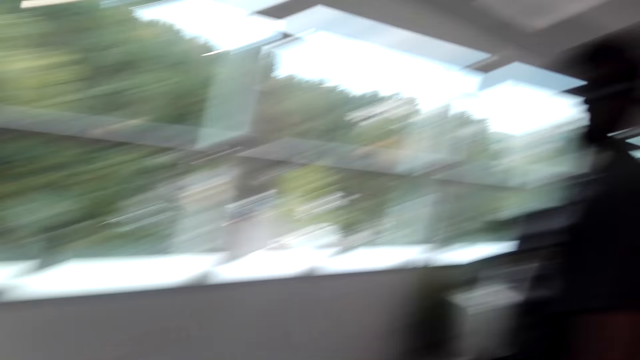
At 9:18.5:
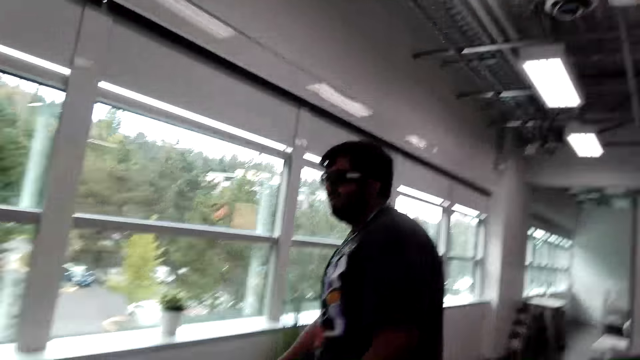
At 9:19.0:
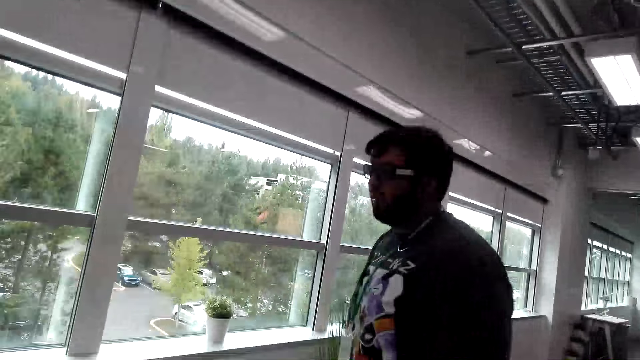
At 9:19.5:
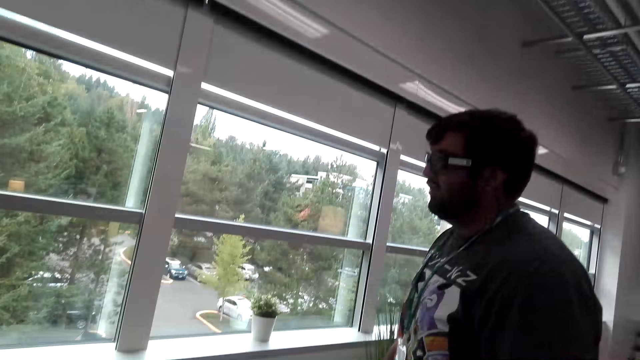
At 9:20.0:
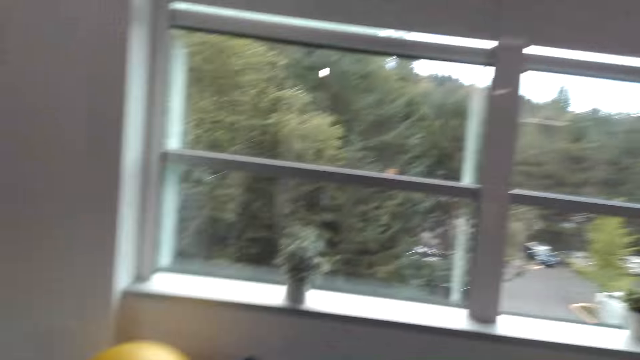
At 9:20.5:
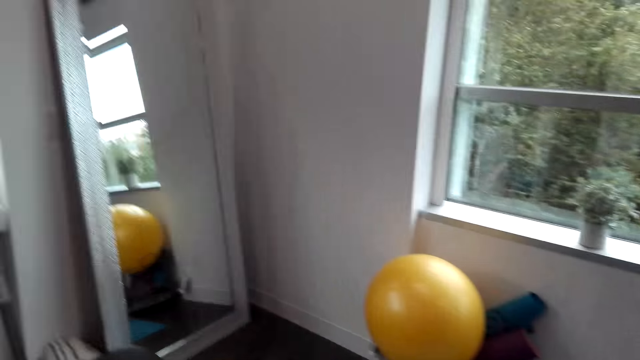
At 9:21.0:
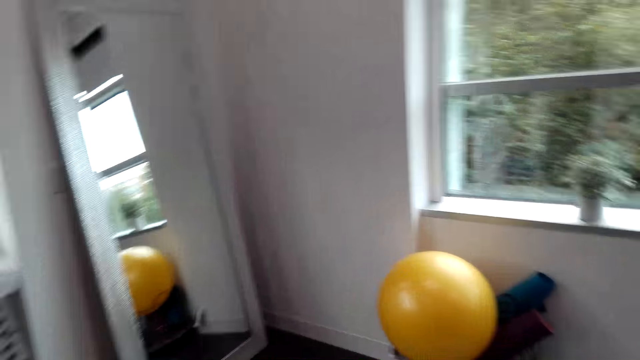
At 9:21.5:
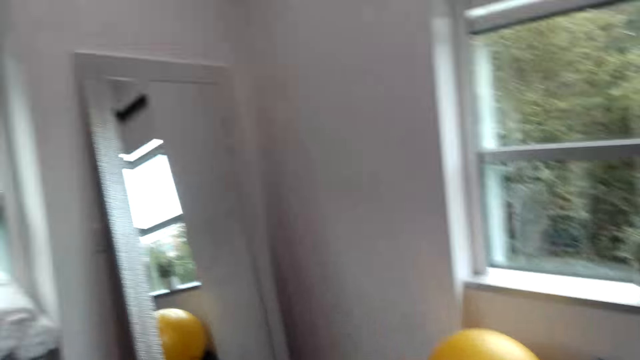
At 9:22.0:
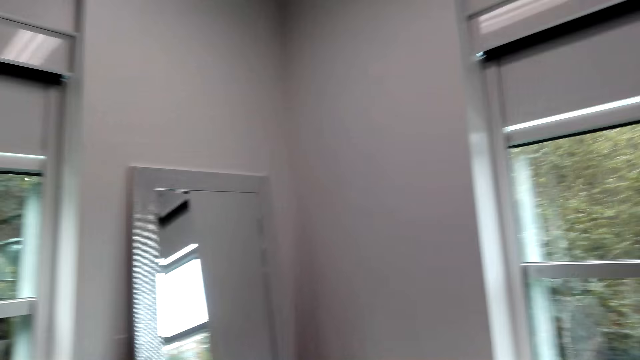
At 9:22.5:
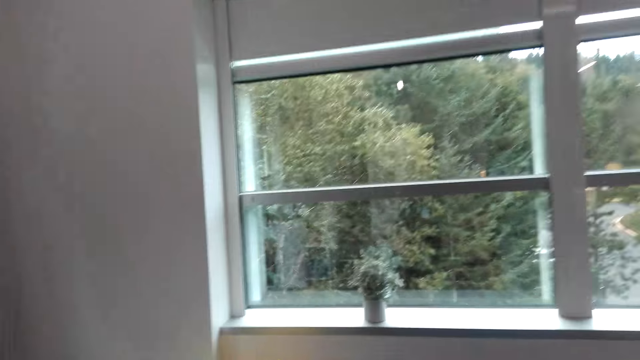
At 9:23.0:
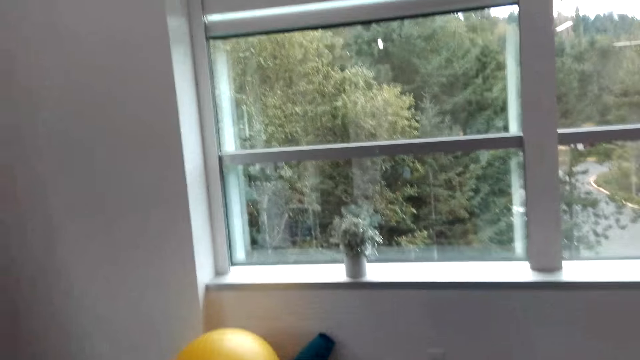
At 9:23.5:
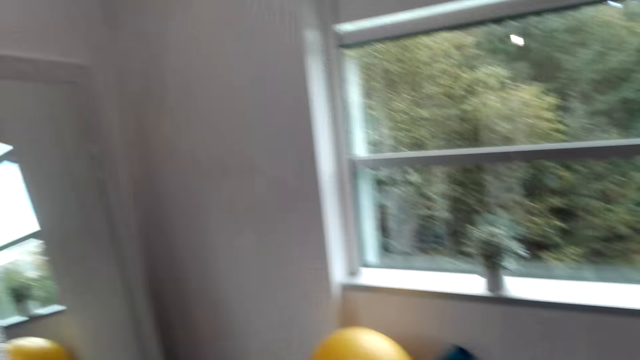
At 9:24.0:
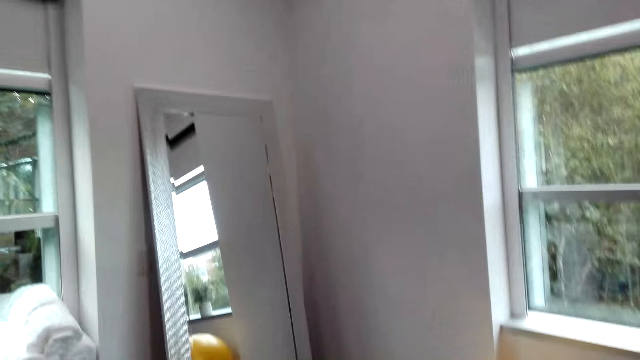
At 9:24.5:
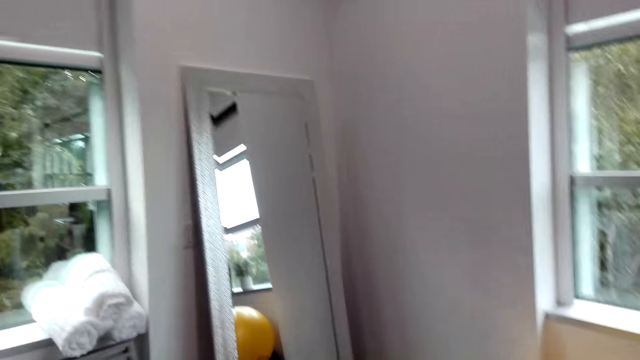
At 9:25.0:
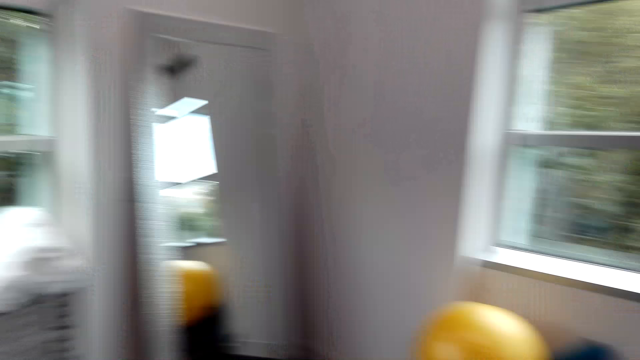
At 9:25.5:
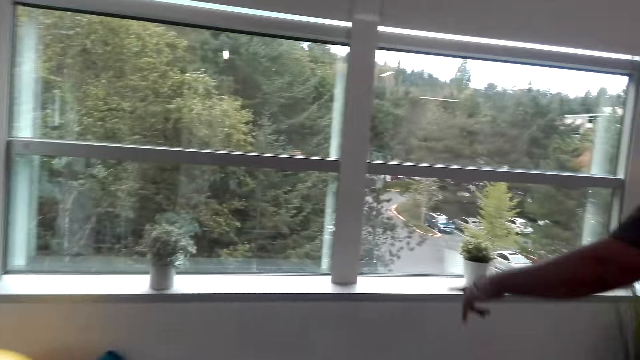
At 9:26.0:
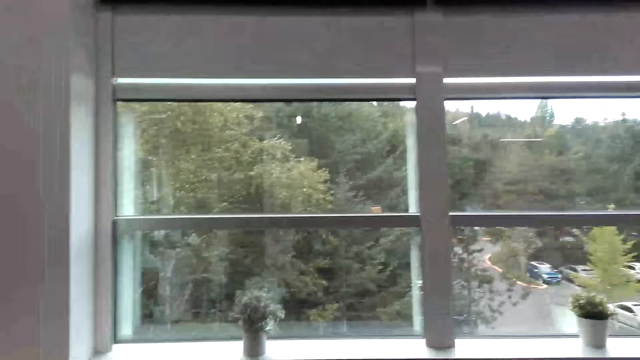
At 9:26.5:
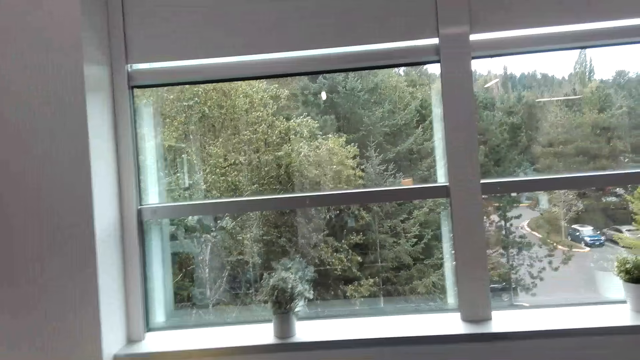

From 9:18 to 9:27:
The camera wearer walks around the house.

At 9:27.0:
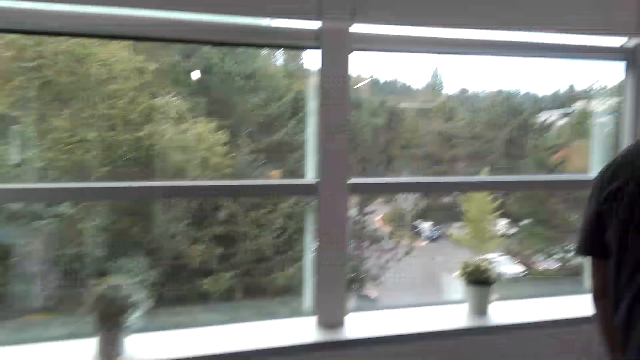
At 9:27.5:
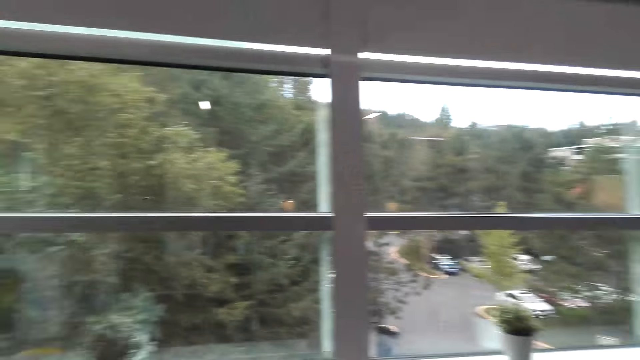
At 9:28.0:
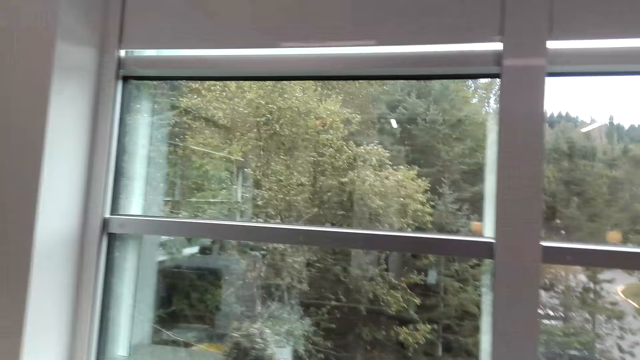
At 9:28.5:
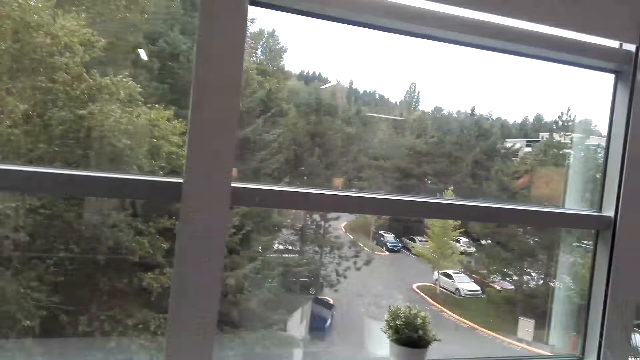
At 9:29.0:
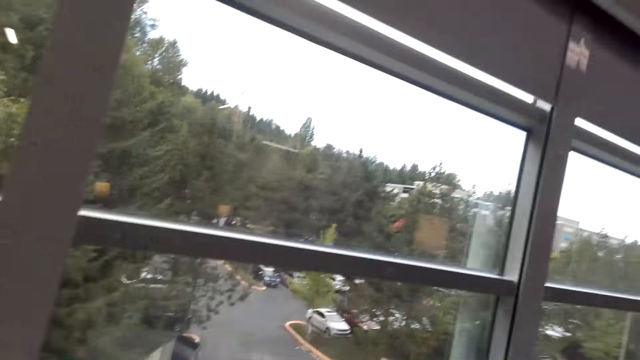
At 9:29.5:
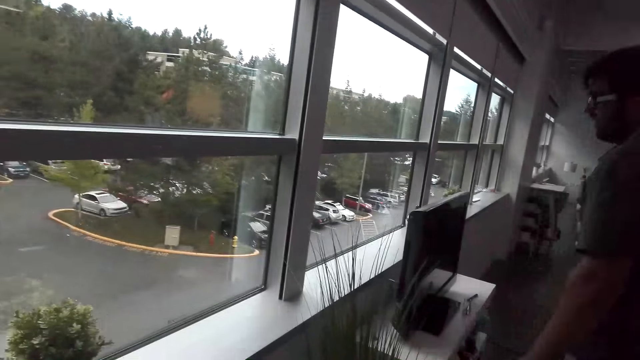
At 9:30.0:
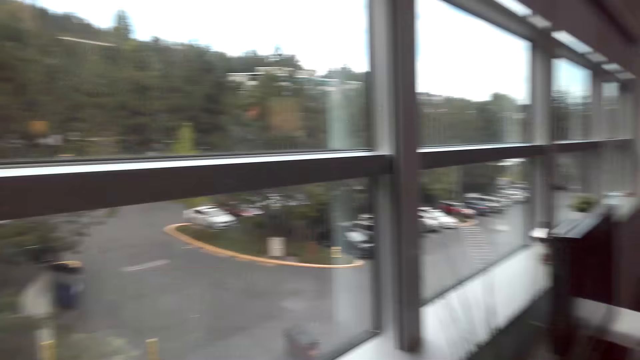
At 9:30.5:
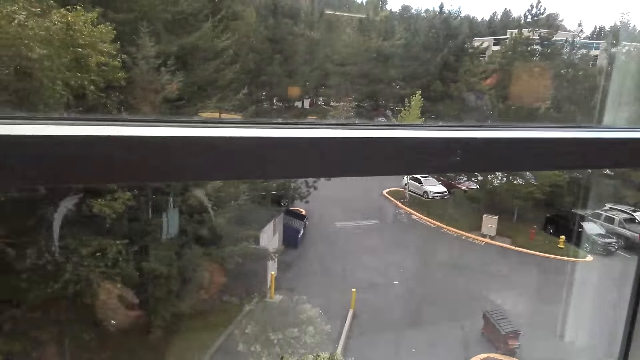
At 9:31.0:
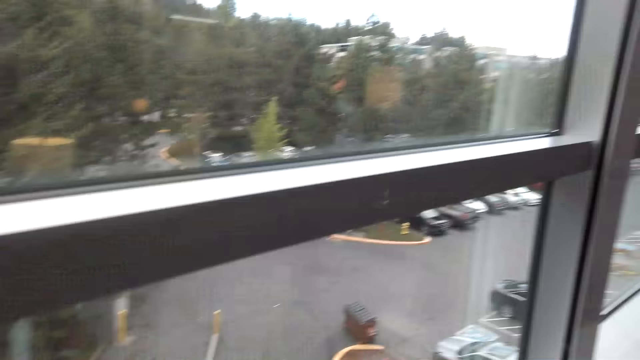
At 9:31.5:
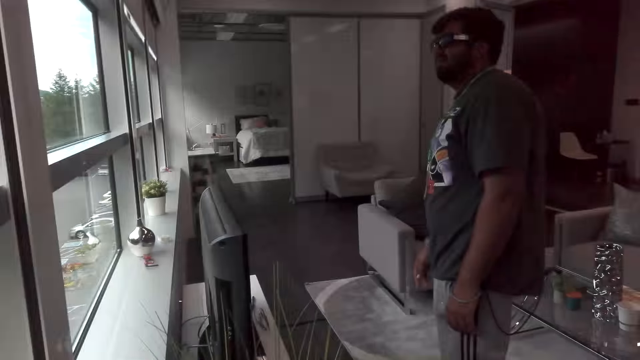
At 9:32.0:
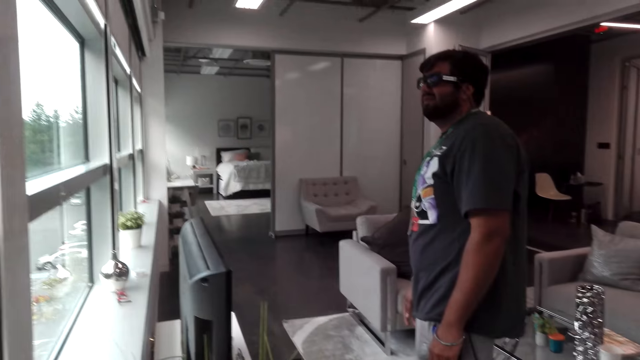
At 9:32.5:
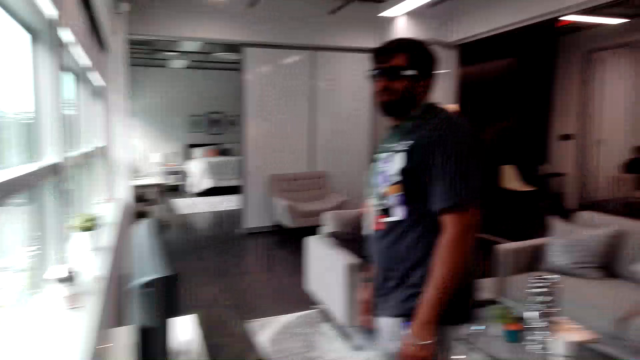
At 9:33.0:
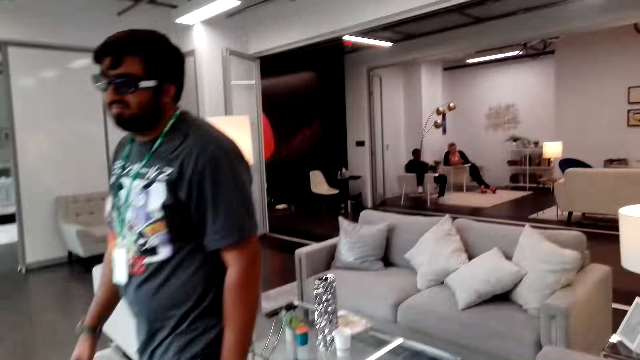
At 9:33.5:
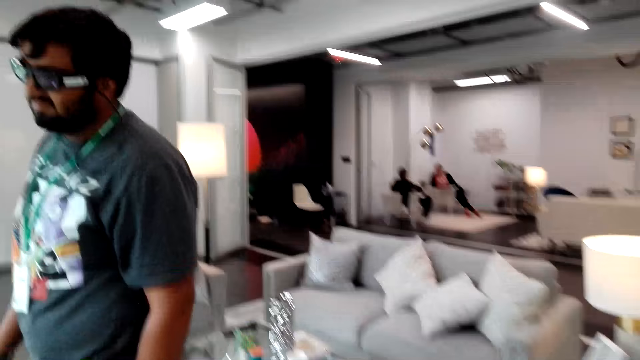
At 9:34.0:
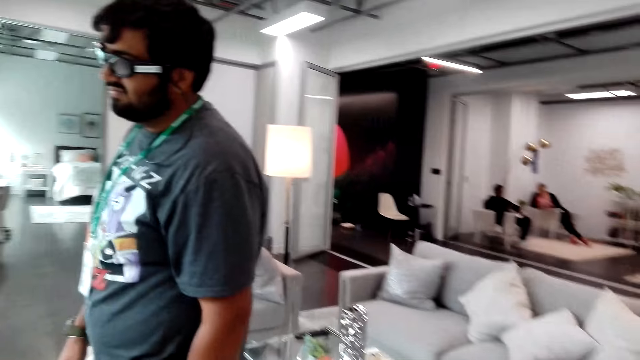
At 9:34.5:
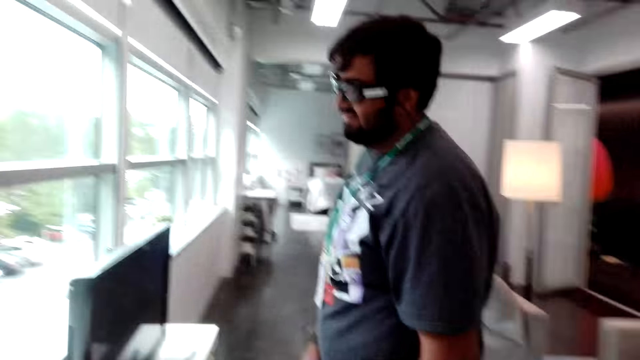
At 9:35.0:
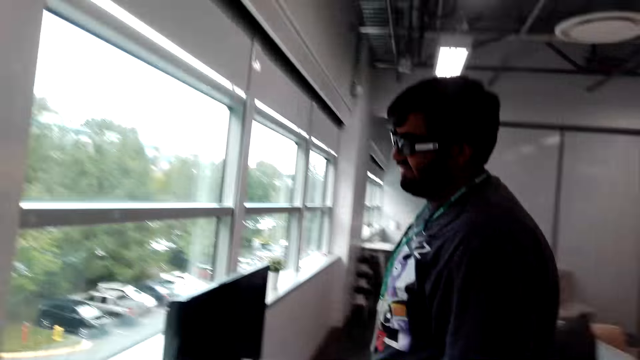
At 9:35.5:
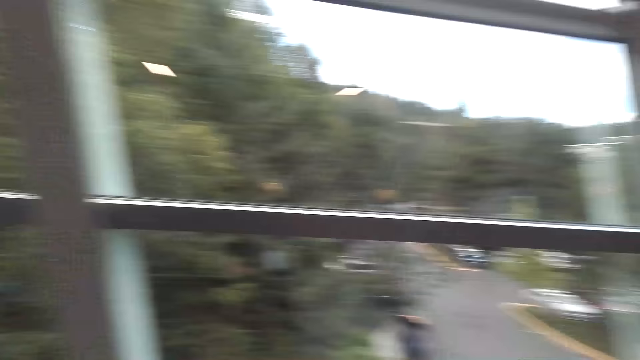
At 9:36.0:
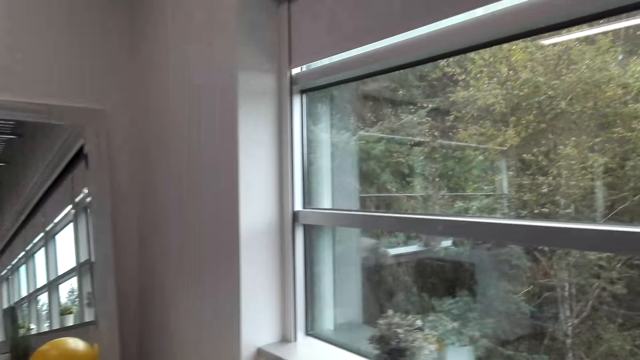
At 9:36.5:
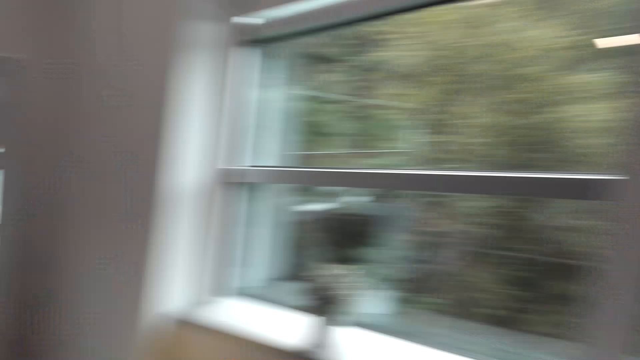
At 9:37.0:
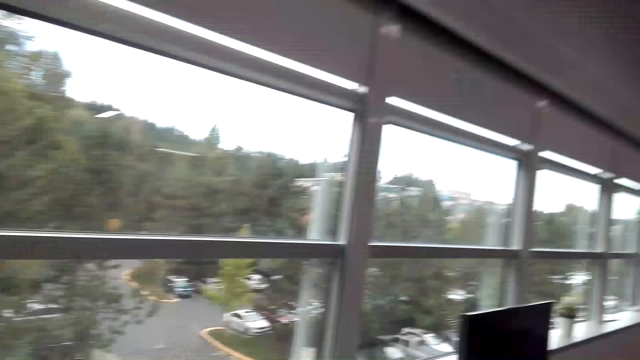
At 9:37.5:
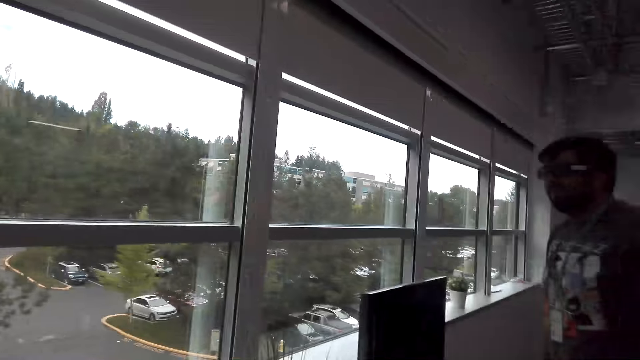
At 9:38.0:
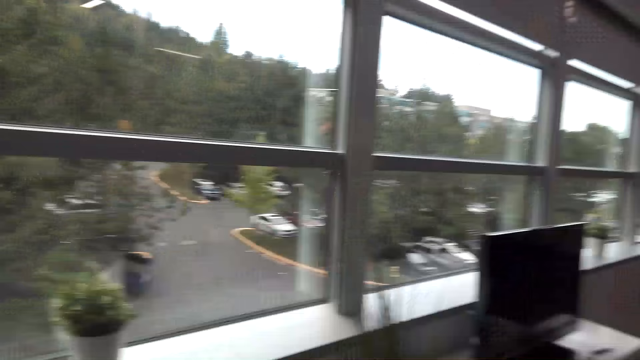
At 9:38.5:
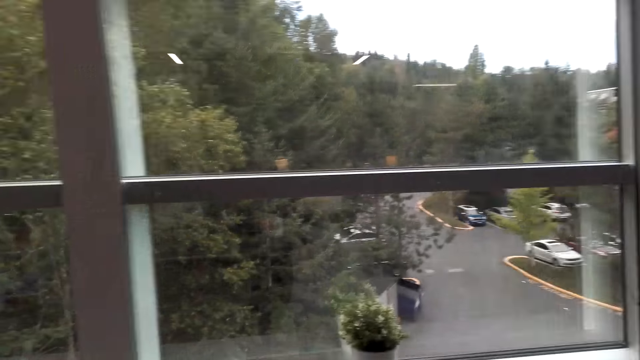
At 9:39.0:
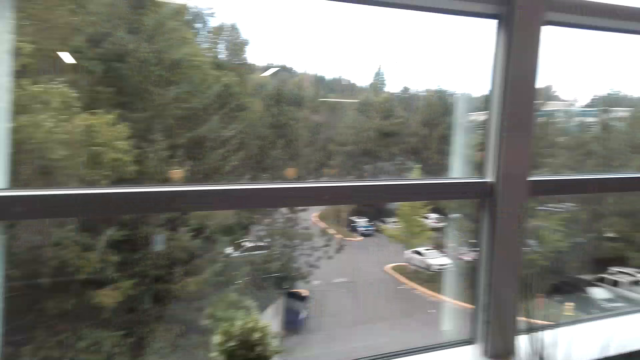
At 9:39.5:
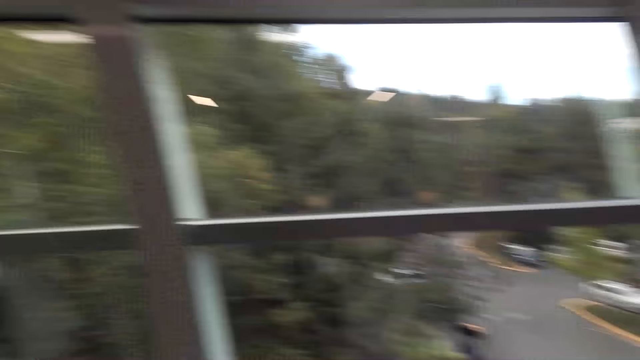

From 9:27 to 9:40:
The camera wearer looks outside through the window. A man looks outside through the window.
